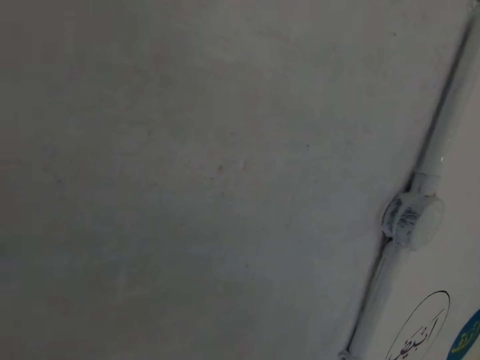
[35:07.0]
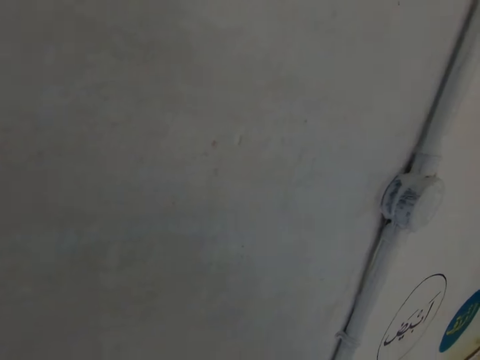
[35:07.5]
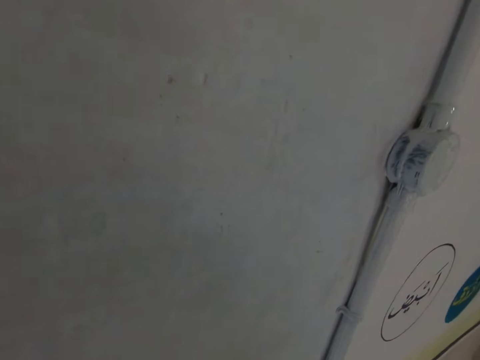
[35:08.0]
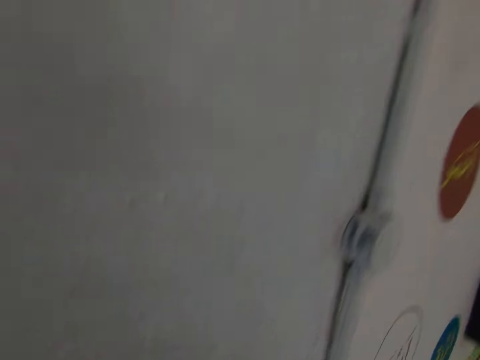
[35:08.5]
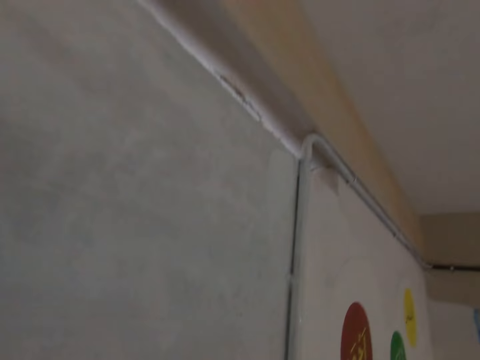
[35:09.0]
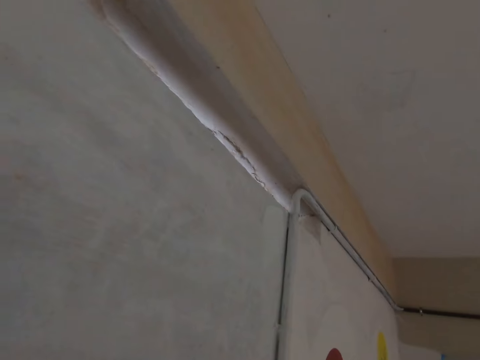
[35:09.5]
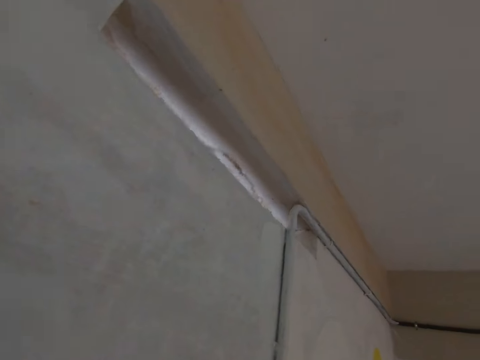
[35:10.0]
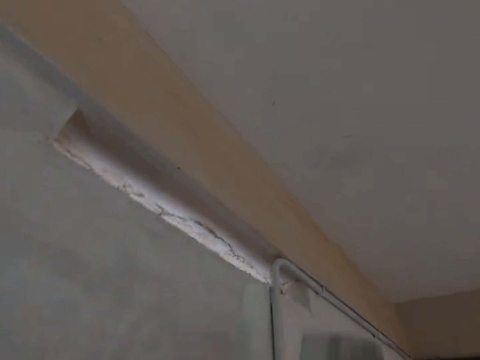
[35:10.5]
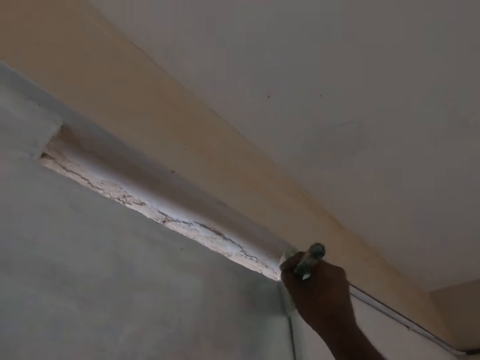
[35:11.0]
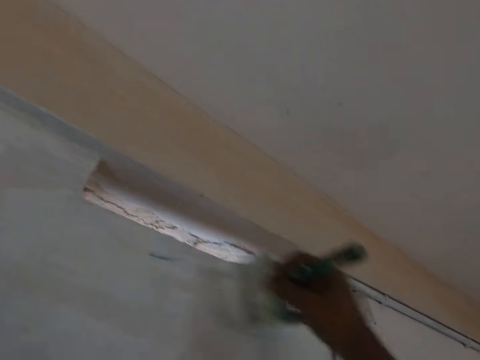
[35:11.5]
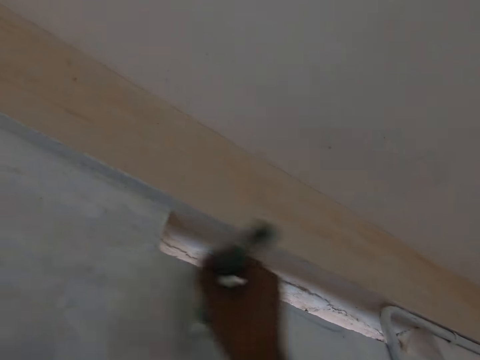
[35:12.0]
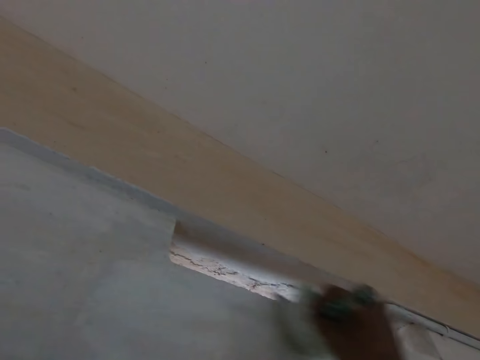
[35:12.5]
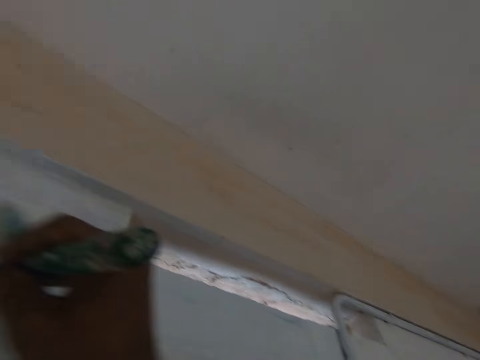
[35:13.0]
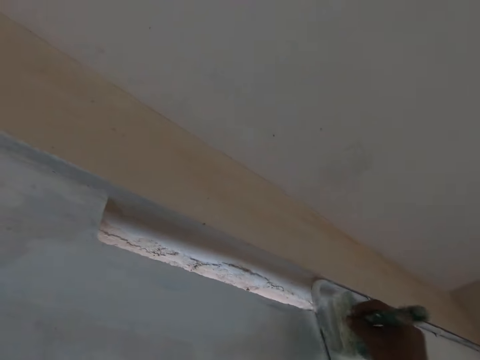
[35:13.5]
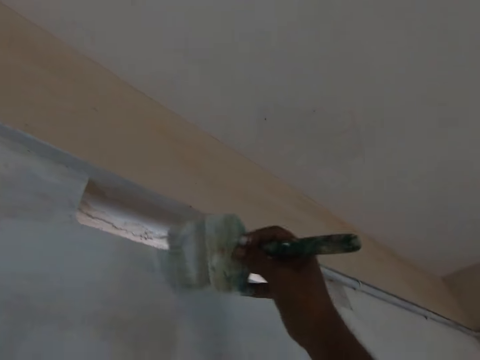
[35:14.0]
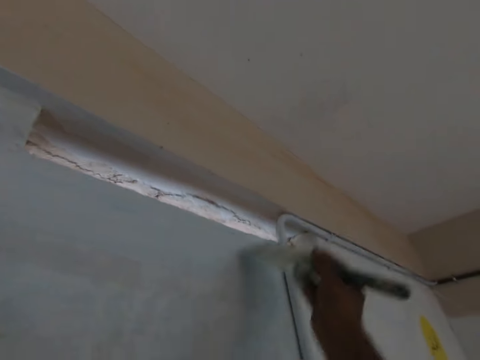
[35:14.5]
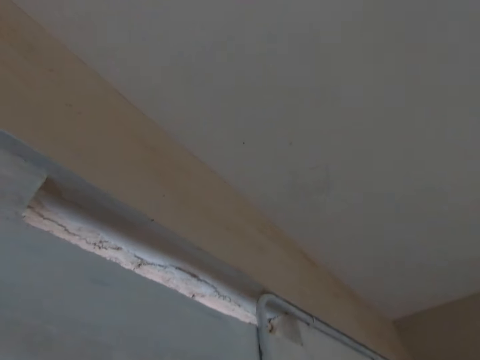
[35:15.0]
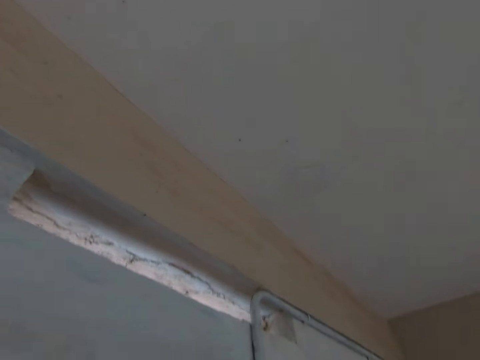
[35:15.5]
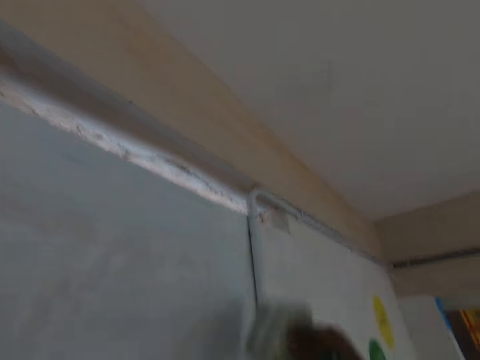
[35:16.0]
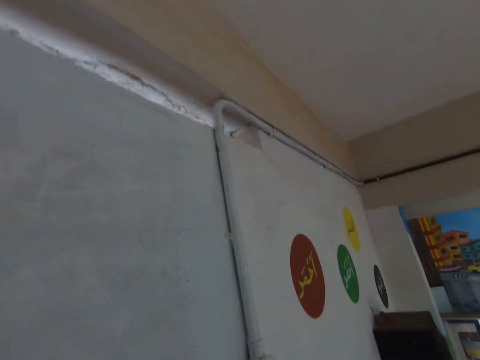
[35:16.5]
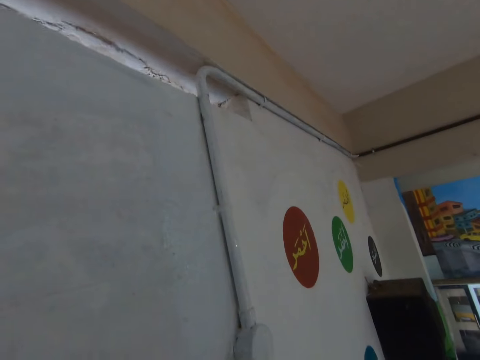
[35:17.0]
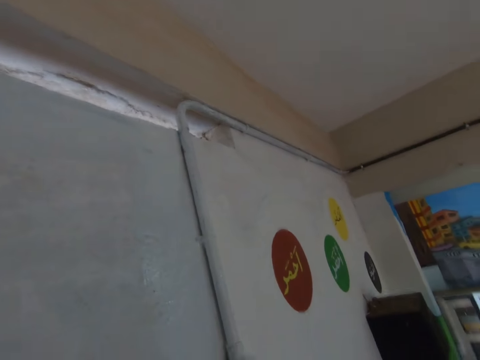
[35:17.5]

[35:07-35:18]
The camera wearer paints the wall. They paint the wall again. They talk to the person.

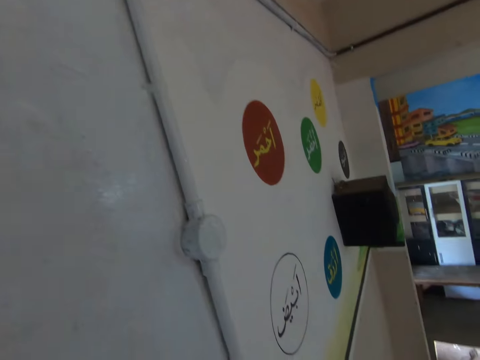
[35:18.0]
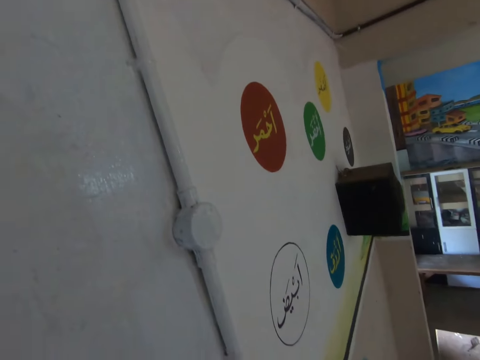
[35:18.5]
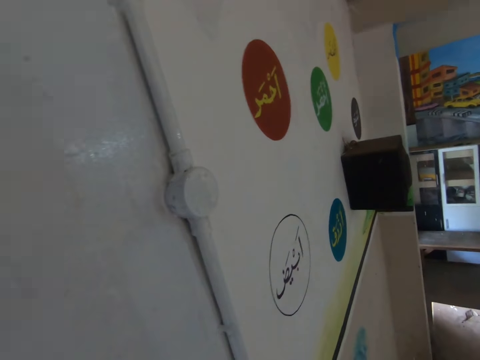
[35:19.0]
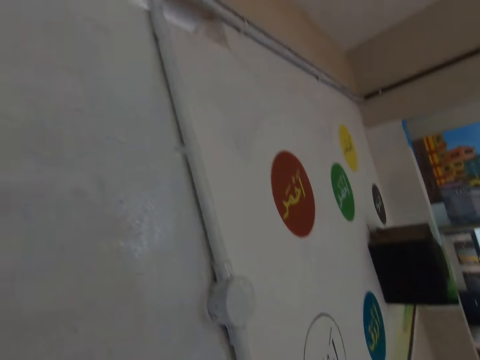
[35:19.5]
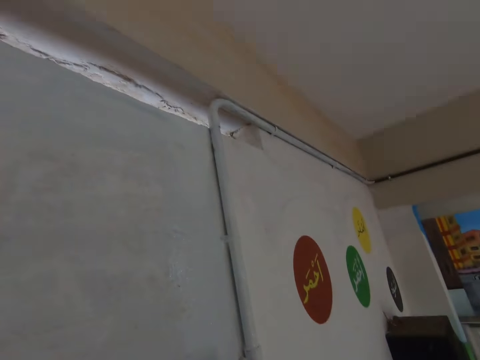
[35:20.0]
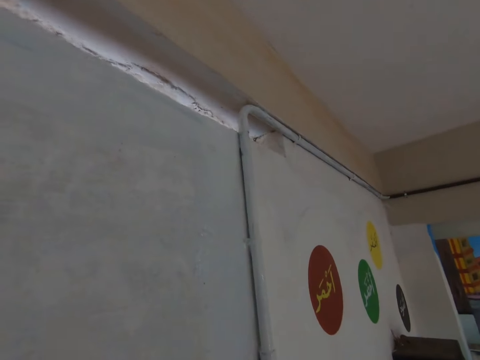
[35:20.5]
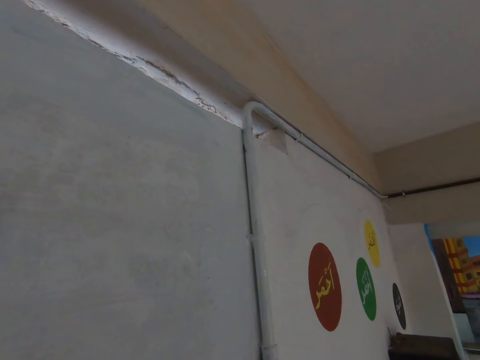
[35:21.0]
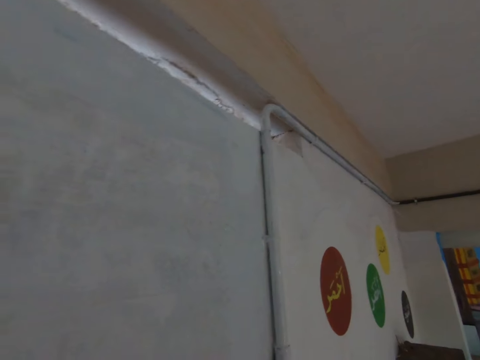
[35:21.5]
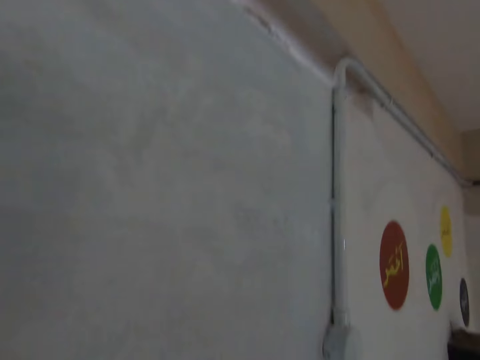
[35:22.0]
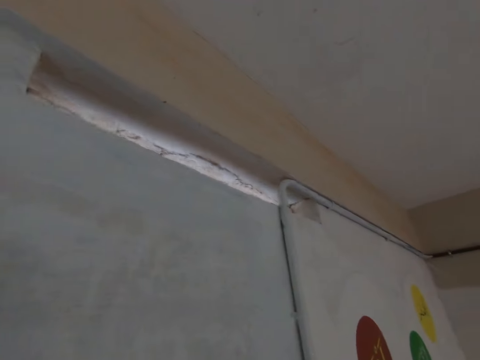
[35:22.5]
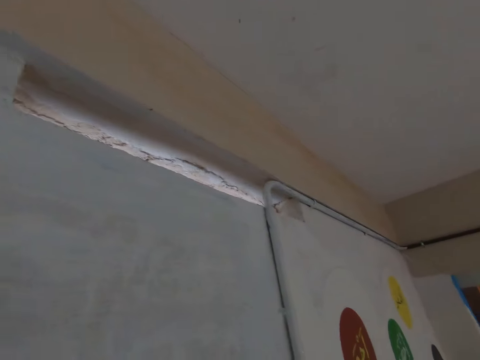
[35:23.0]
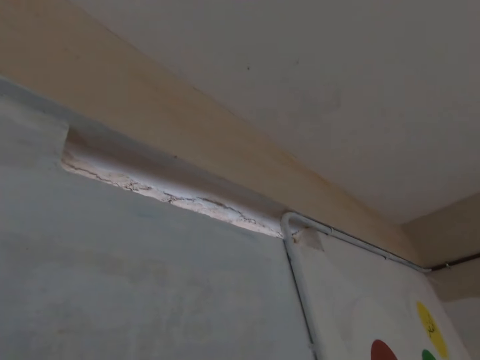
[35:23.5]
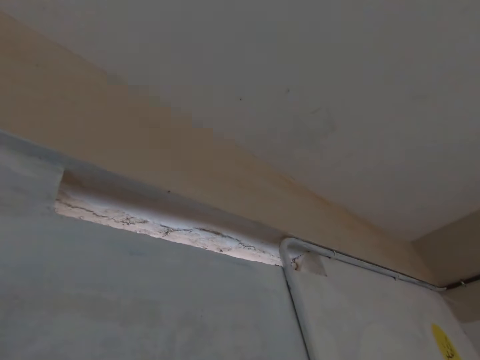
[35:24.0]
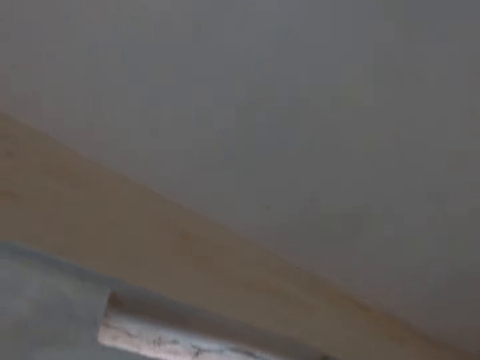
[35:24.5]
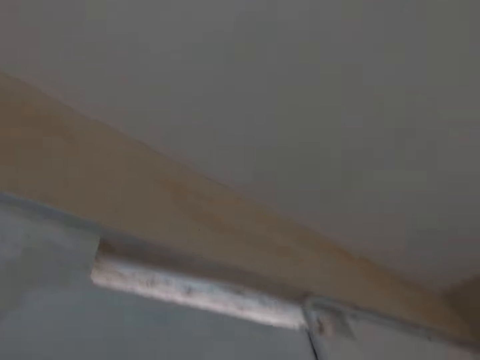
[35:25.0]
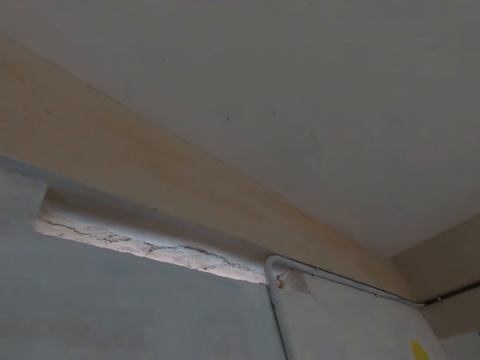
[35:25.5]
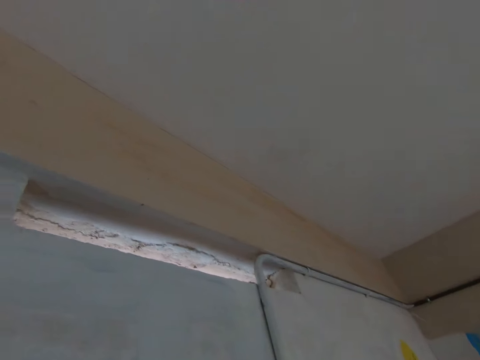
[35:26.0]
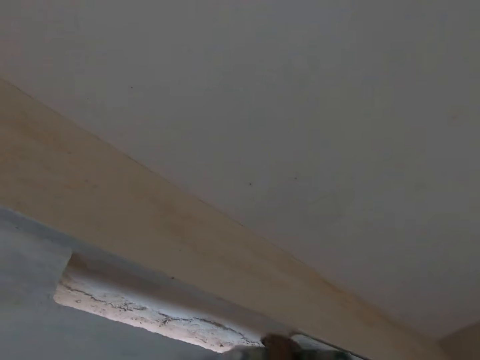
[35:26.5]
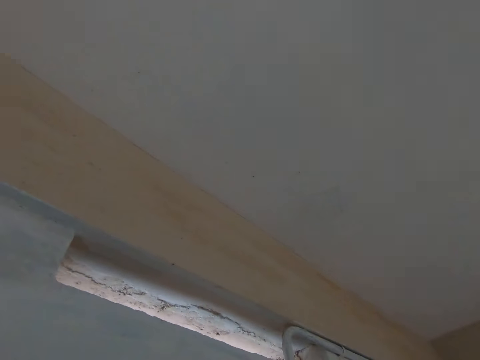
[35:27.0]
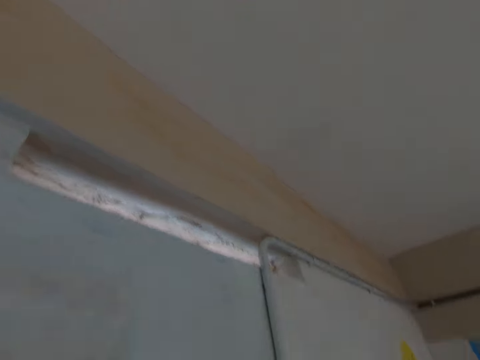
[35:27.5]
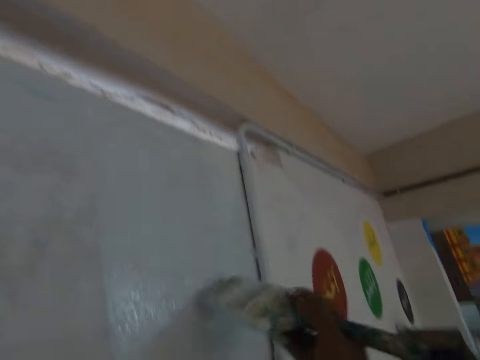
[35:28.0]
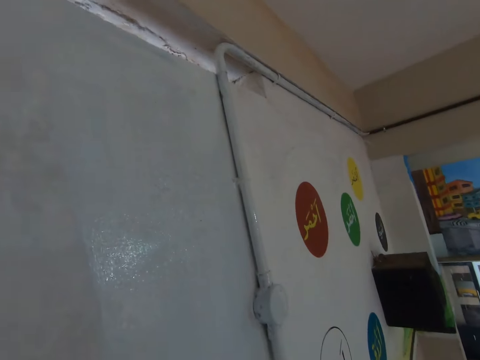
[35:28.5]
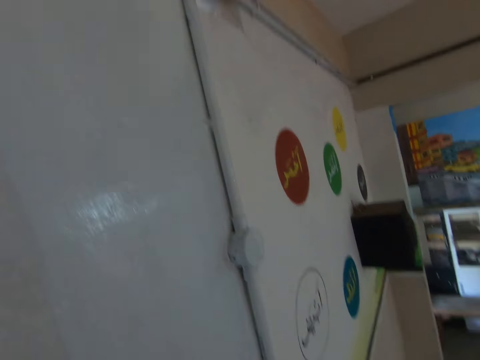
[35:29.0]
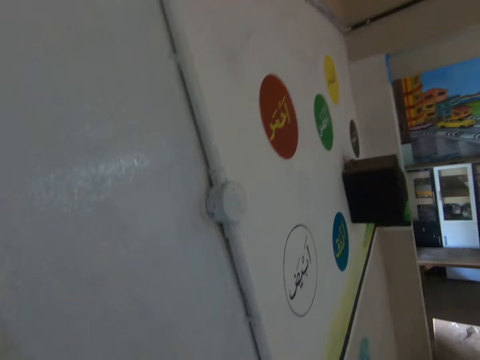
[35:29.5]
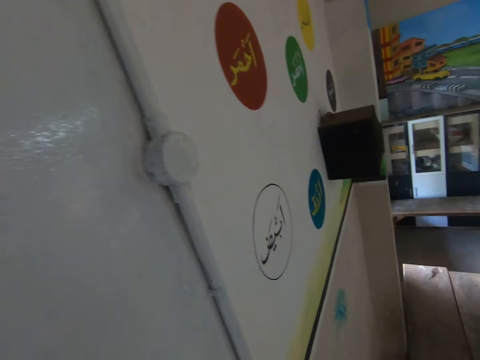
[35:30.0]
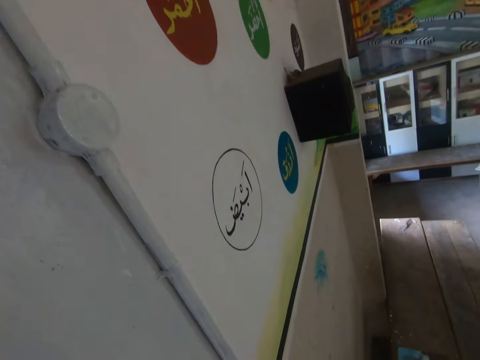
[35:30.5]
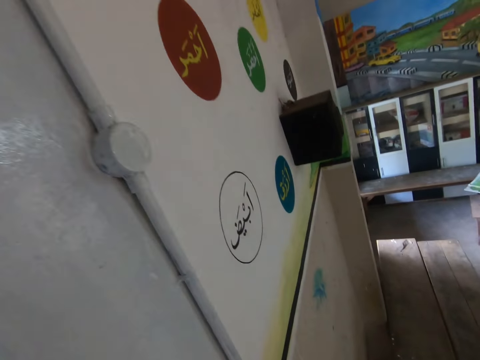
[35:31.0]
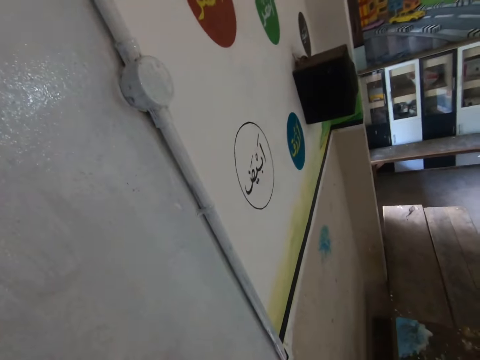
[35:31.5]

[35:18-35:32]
The camera wearer talks to the person and looks around. They paint the wall and talk to the person.

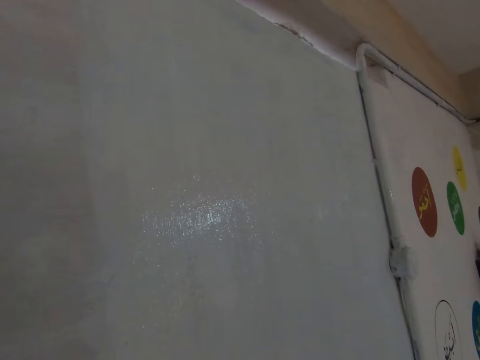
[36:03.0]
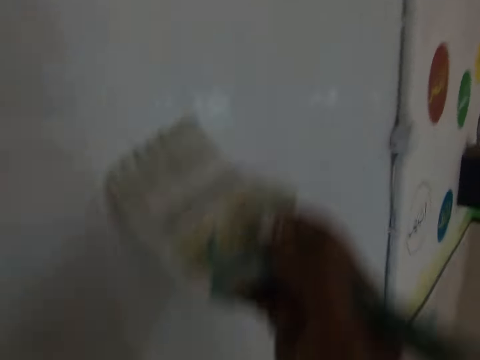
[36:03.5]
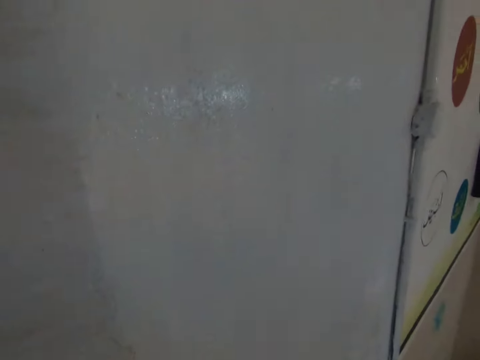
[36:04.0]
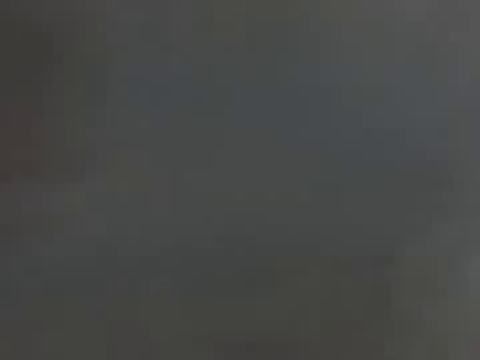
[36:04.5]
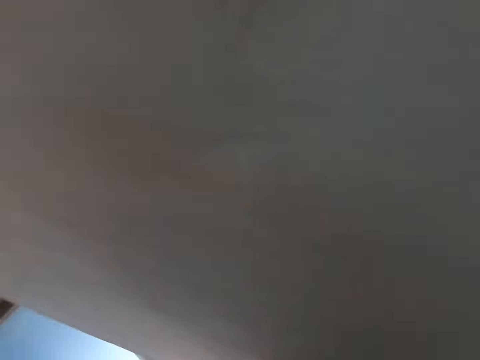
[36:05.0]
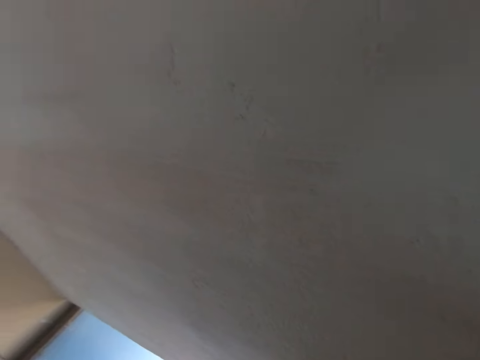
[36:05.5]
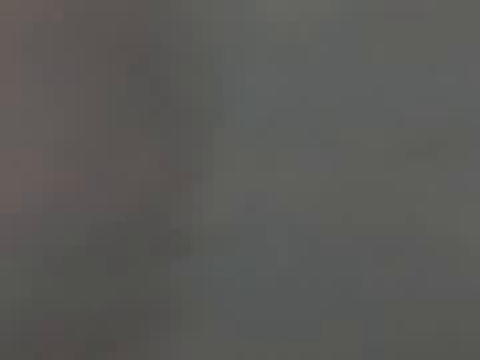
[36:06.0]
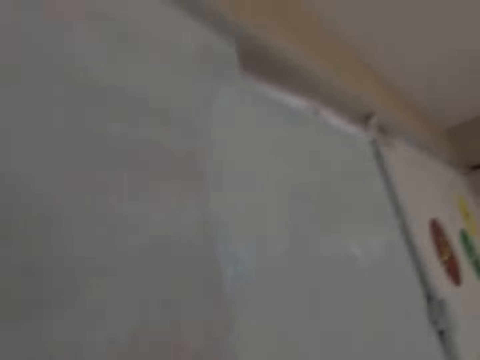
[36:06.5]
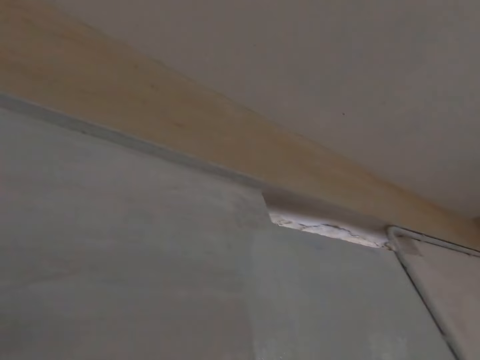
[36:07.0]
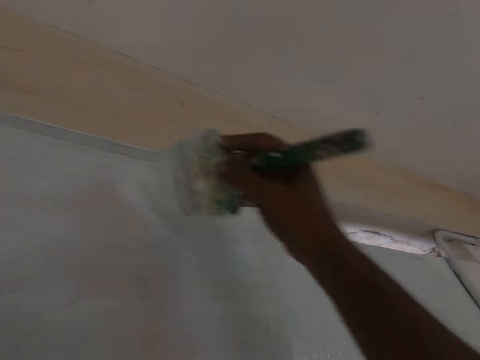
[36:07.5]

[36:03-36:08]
The camera wearer talks to the person and looks around.
